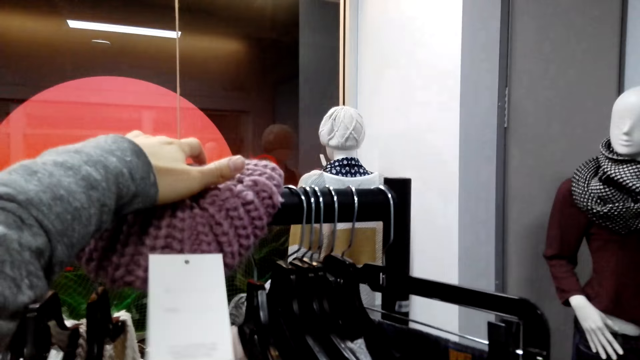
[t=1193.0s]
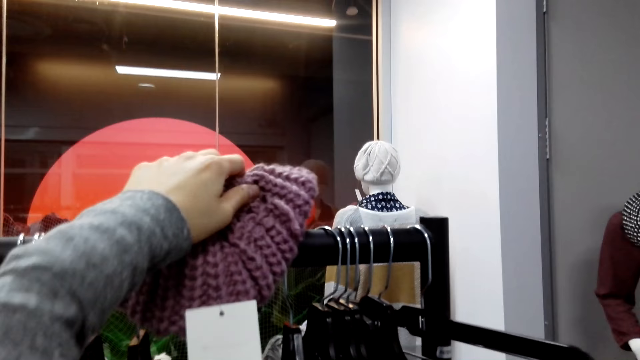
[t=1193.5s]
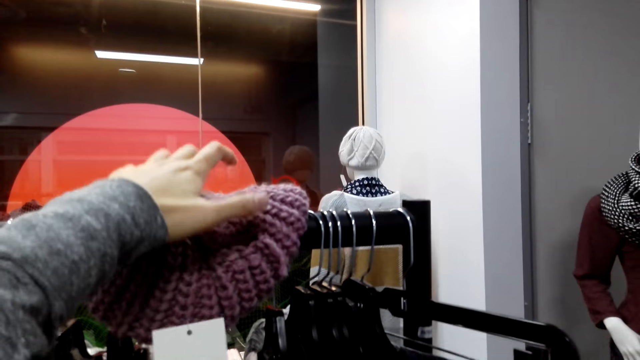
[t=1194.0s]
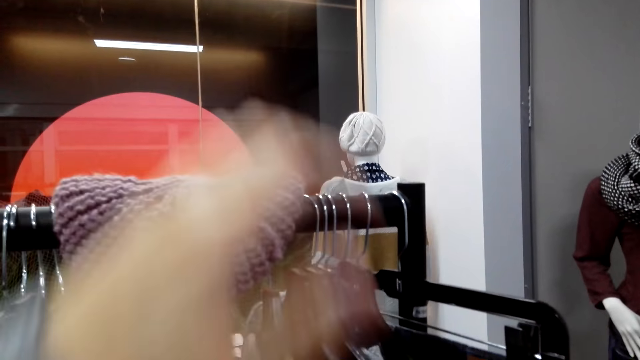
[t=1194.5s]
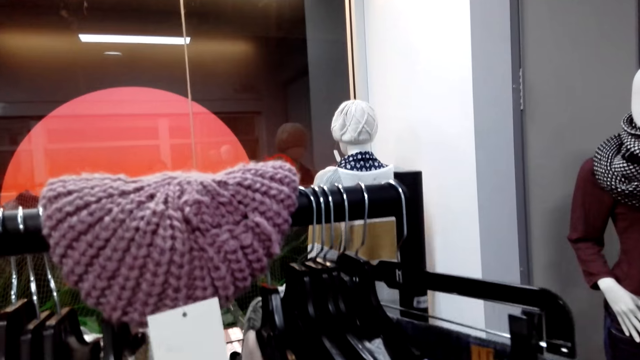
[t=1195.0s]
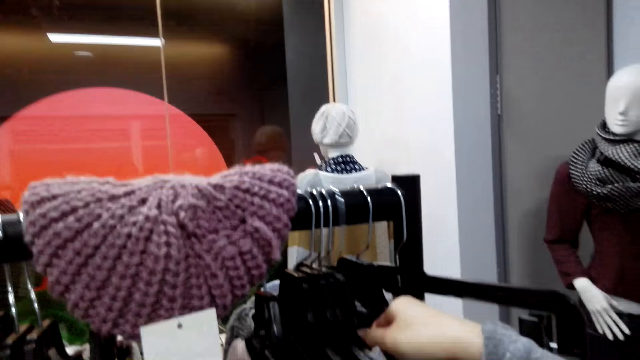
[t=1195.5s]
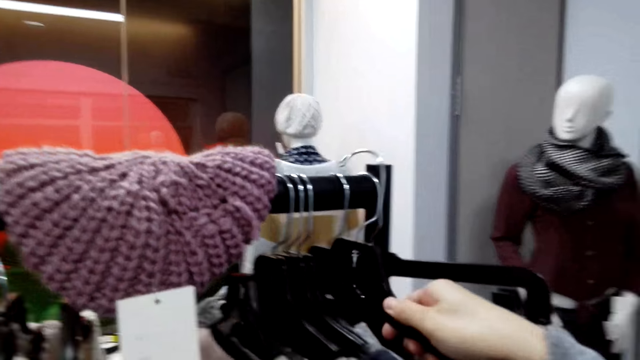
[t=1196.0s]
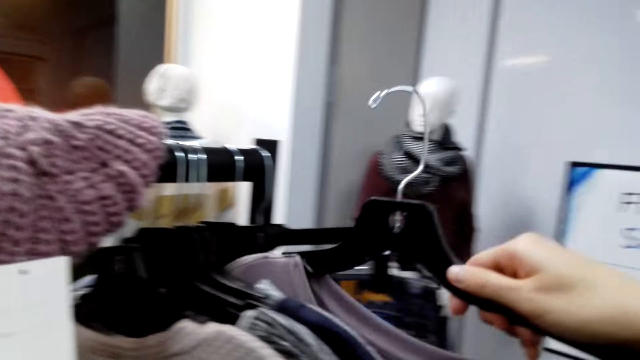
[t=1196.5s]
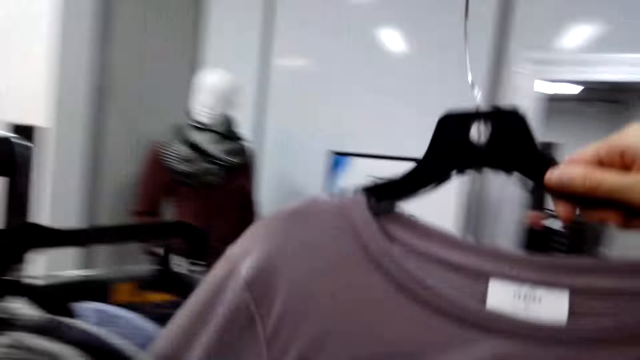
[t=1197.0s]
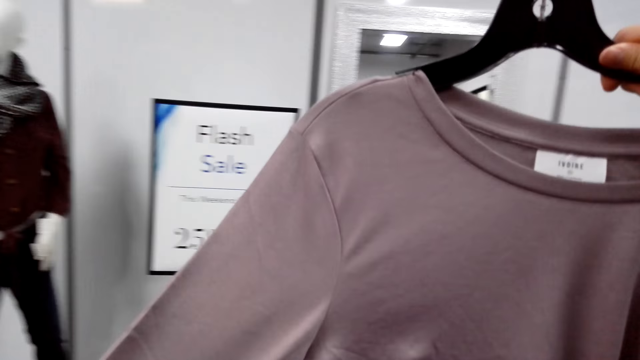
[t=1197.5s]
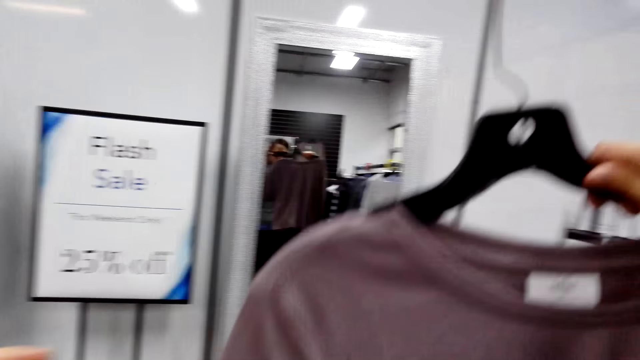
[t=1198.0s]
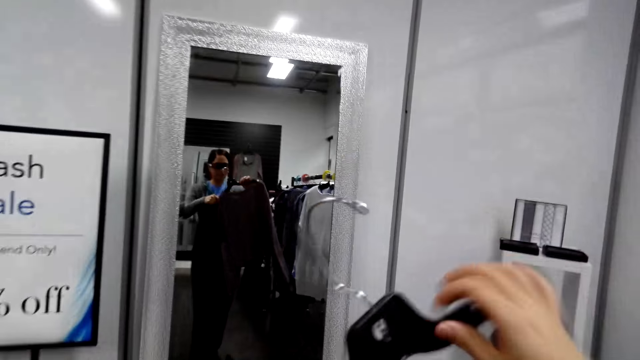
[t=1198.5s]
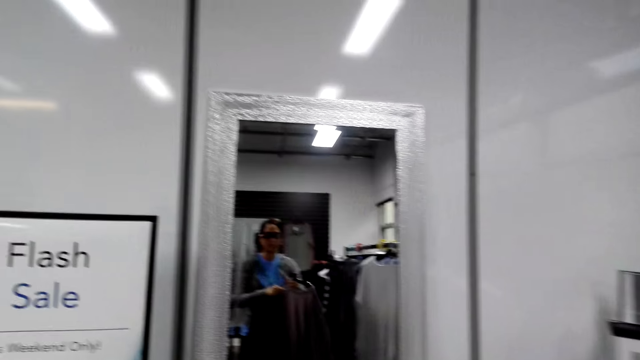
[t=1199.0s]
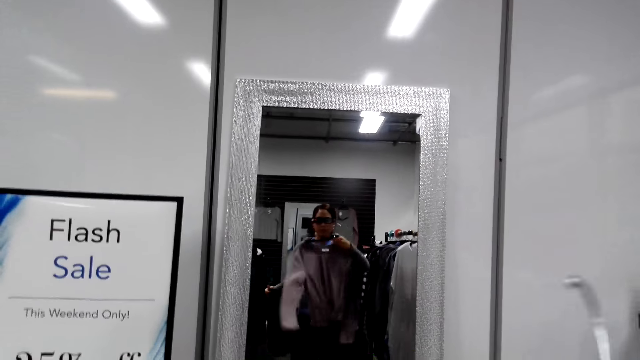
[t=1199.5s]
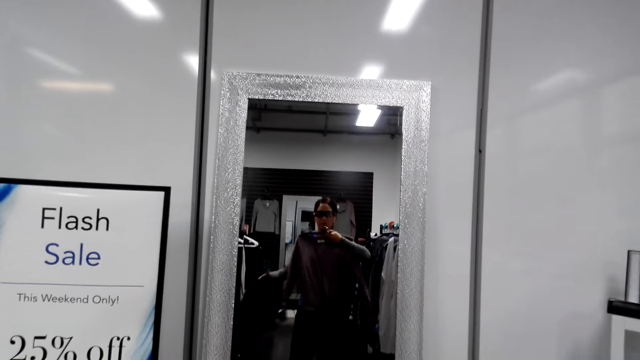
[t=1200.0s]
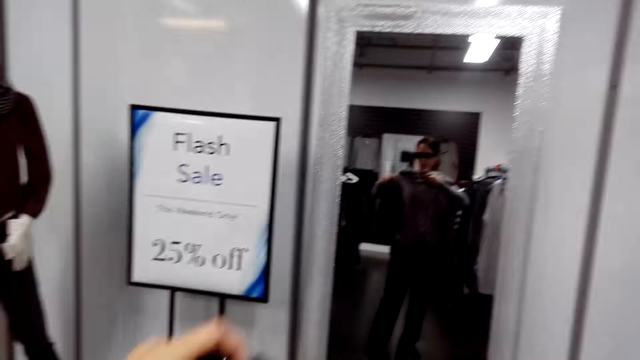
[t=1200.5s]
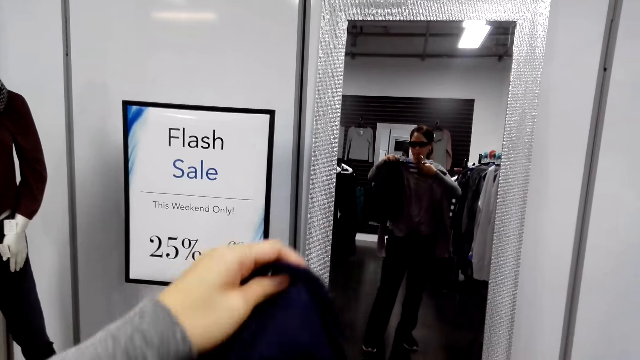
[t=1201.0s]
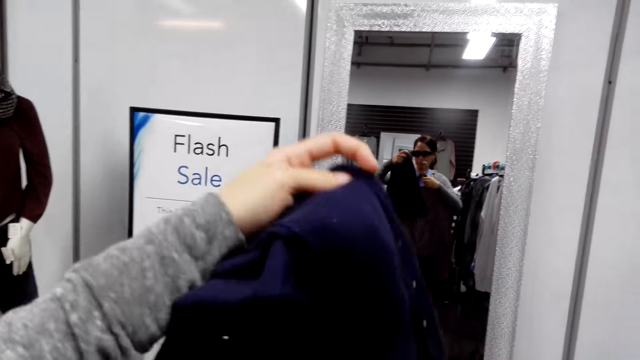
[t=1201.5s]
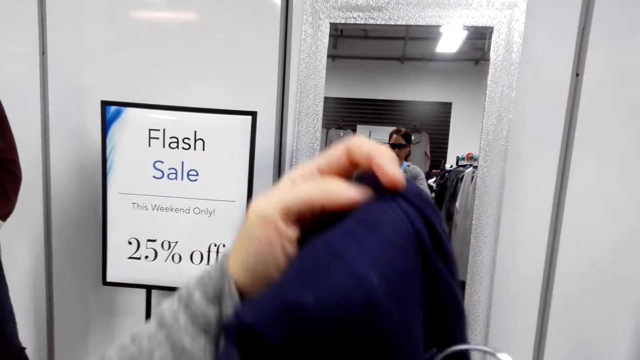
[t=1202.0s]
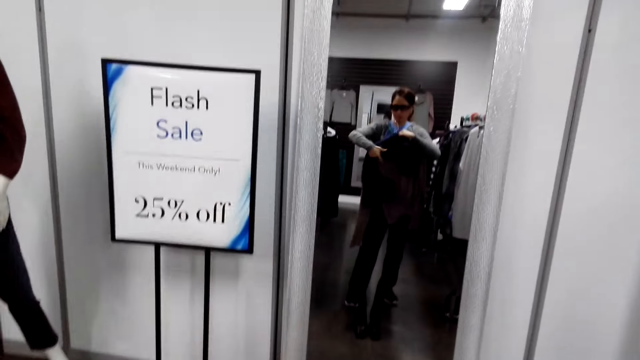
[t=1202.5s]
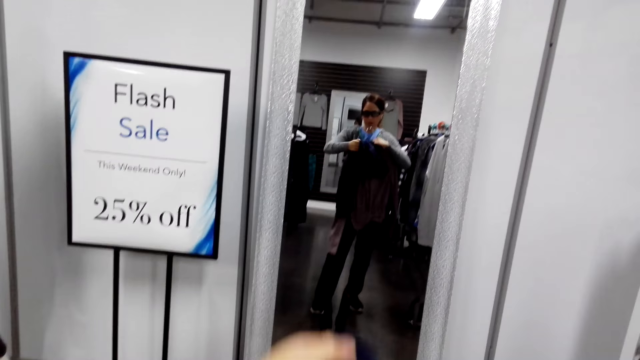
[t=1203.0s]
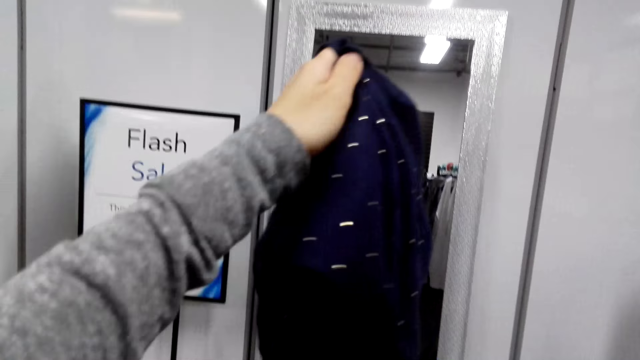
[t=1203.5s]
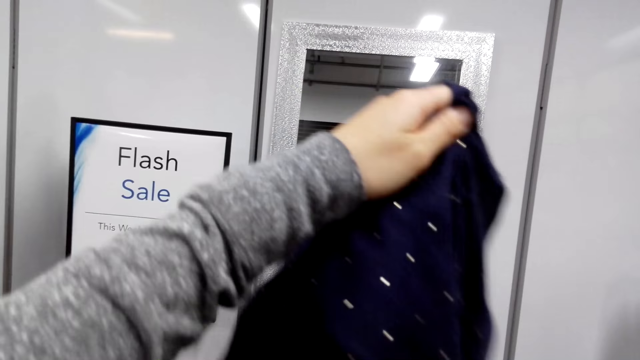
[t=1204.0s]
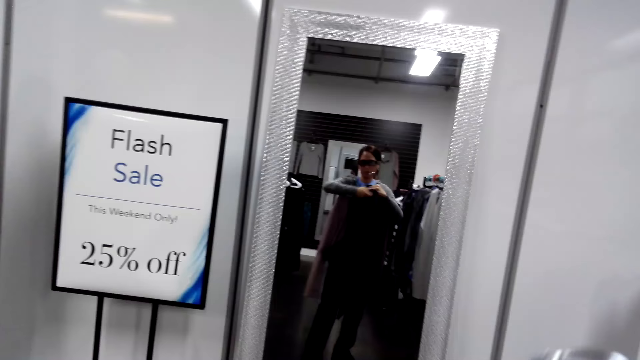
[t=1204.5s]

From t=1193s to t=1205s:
The camera wearer puts the hat on a hanging bar. They pick a cloth from the hanging bar. They look at the cloth using a mirror. They lift the cloth.

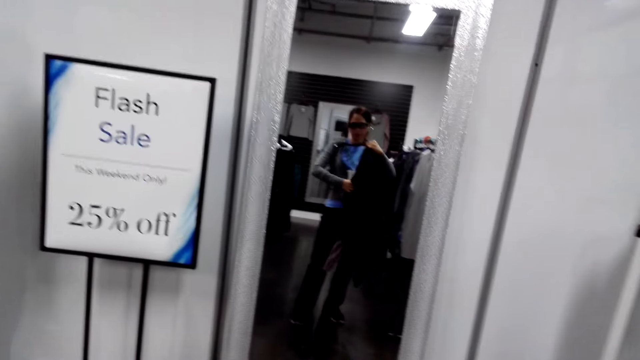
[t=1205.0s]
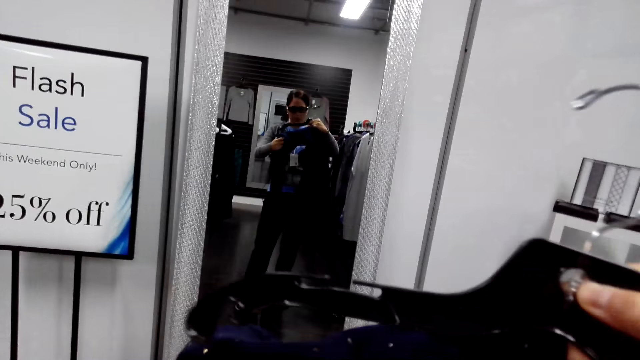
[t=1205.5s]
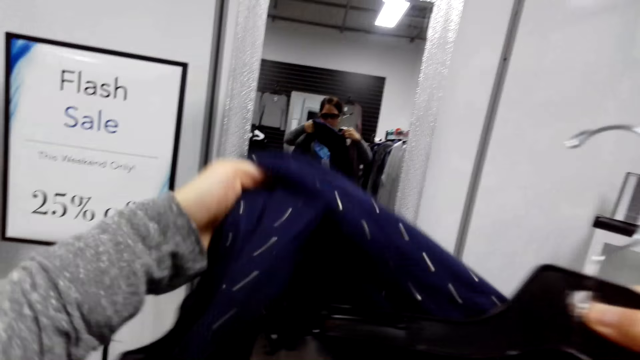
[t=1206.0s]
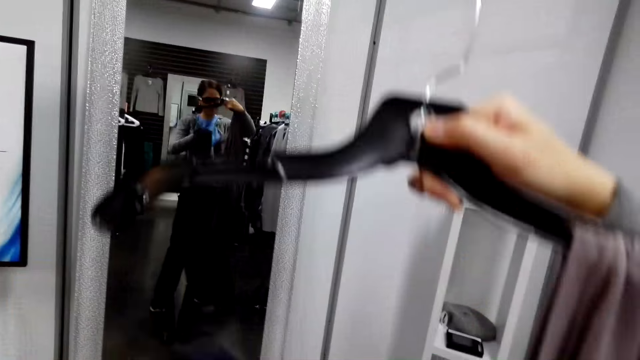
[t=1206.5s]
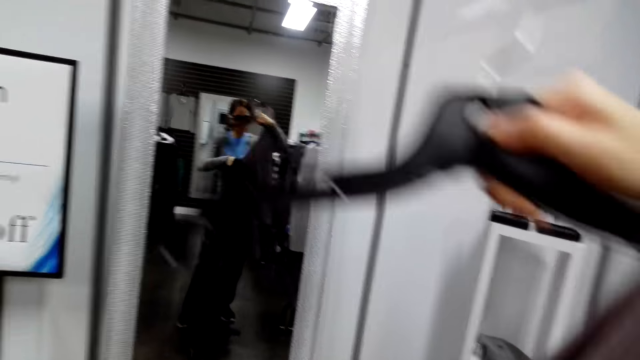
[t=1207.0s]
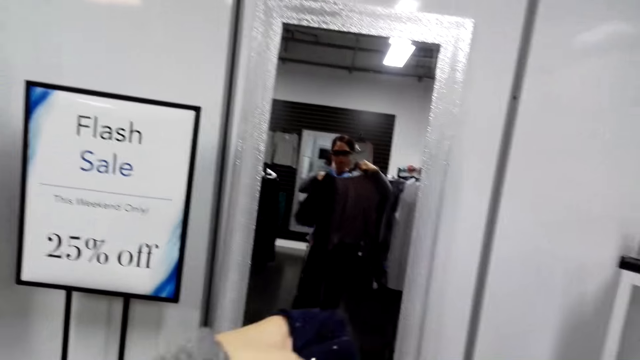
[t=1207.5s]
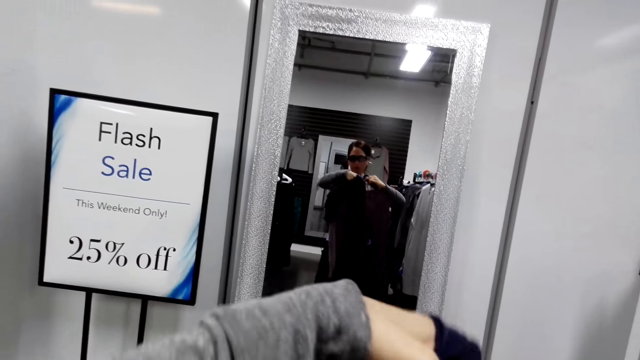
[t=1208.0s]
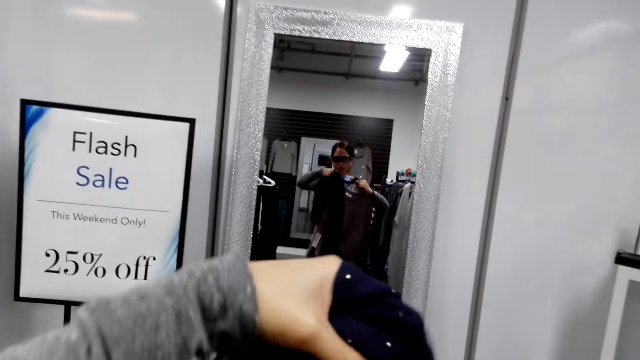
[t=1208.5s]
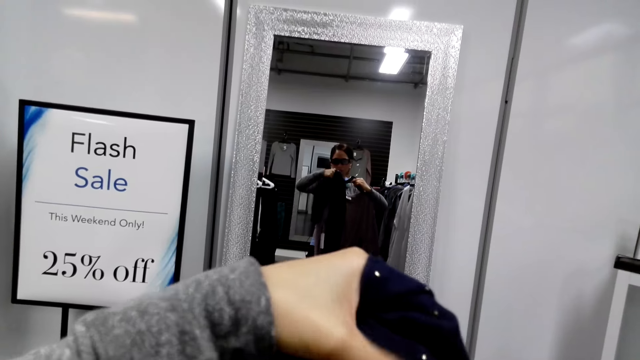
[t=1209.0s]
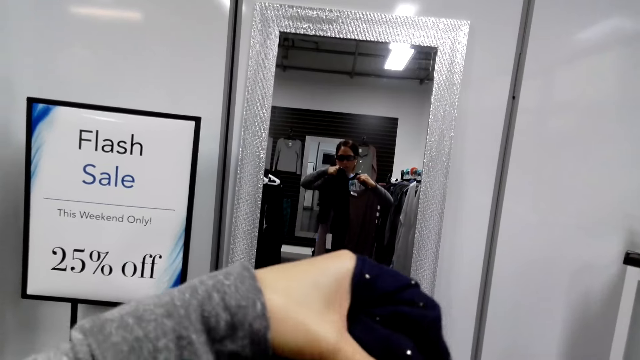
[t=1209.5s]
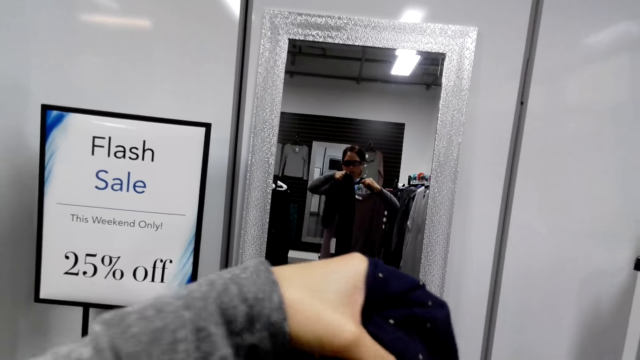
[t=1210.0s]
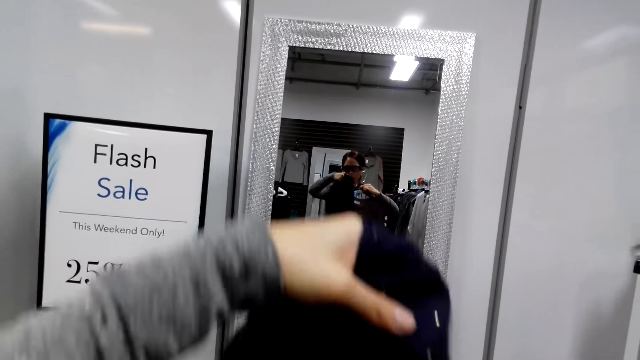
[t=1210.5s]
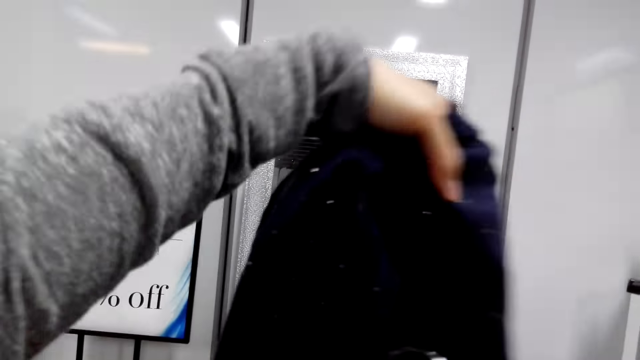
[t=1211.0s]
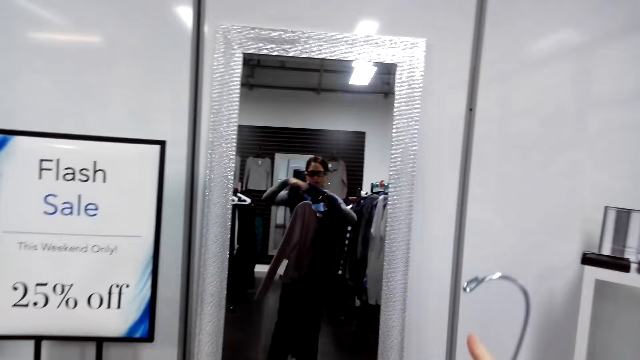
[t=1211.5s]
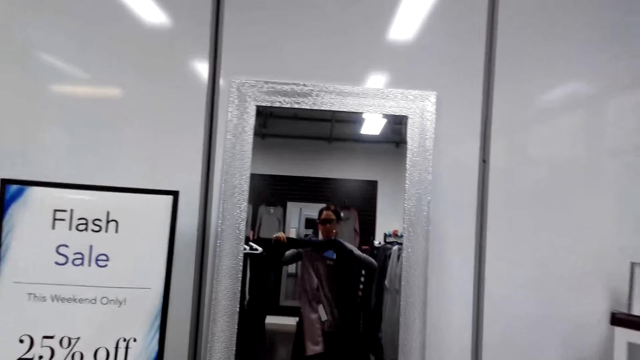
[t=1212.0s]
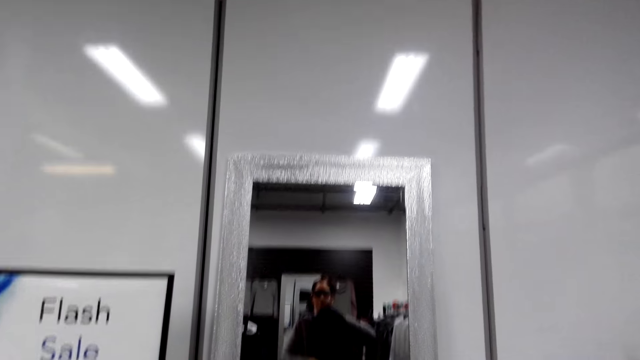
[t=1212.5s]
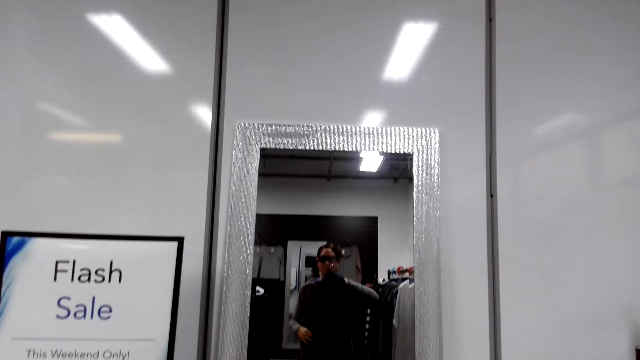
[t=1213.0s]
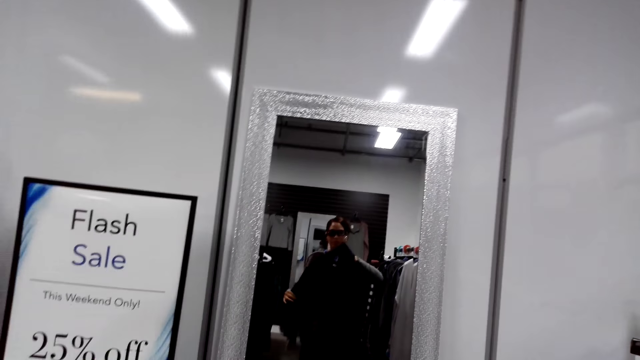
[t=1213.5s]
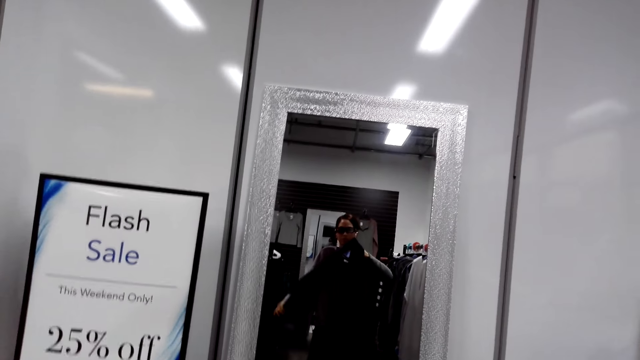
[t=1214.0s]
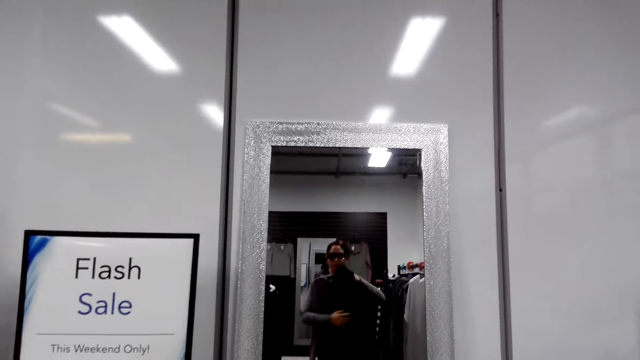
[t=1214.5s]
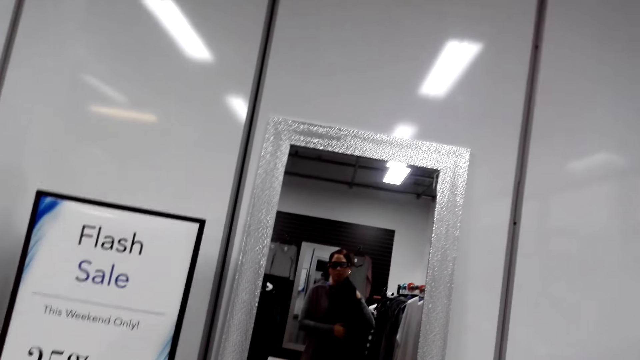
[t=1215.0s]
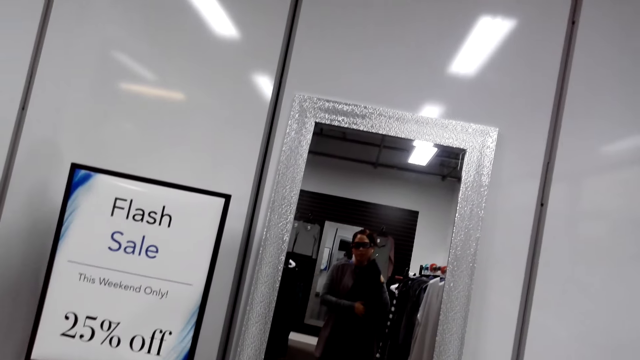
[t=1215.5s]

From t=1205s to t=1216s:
The camera wearer puts the cloth on her left hand to match with the one on a hanger.
